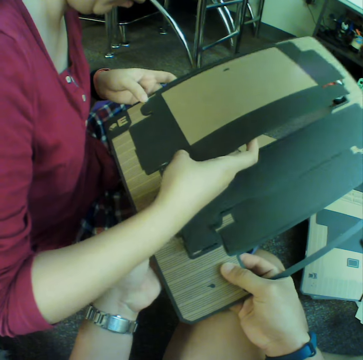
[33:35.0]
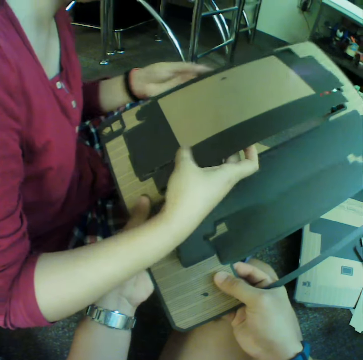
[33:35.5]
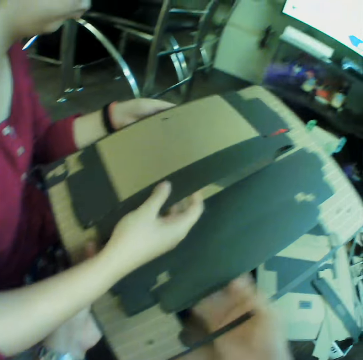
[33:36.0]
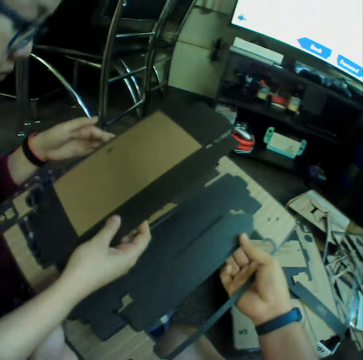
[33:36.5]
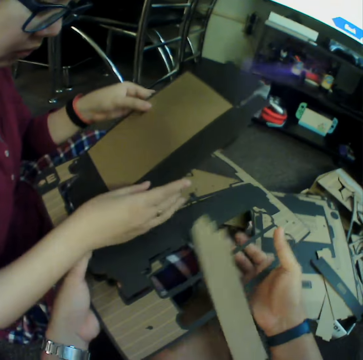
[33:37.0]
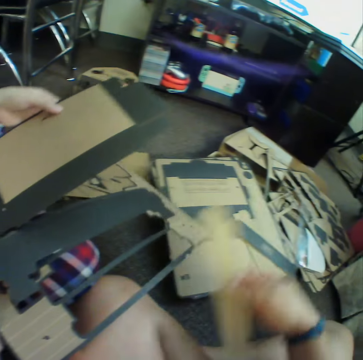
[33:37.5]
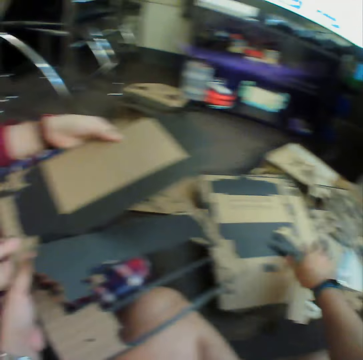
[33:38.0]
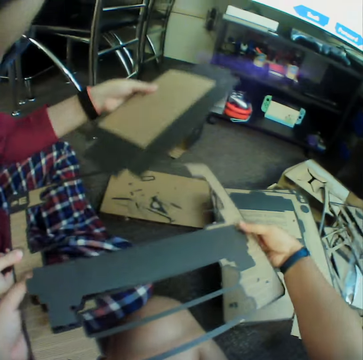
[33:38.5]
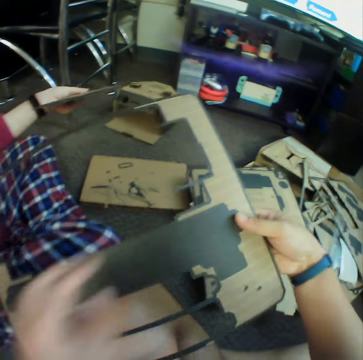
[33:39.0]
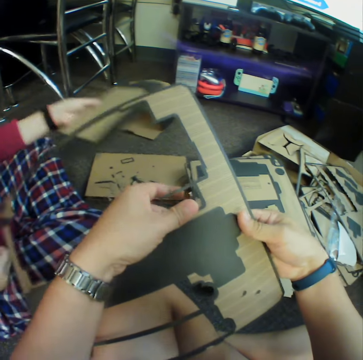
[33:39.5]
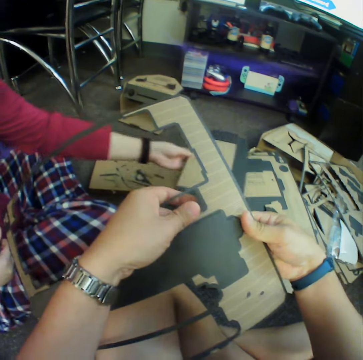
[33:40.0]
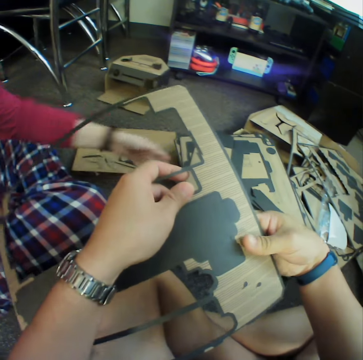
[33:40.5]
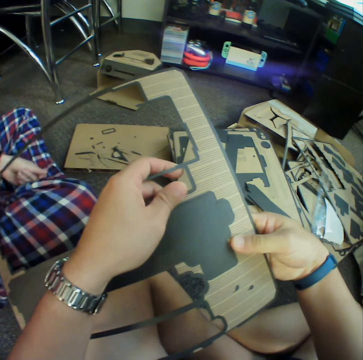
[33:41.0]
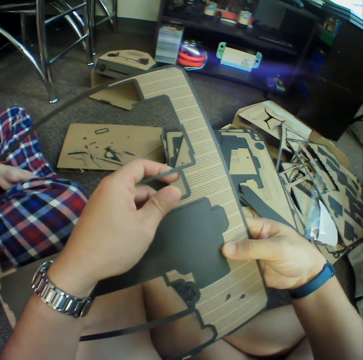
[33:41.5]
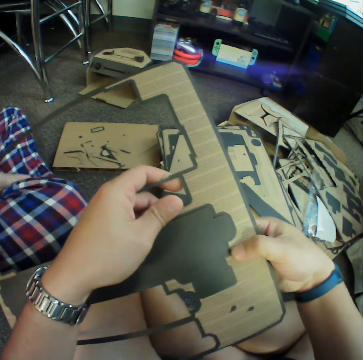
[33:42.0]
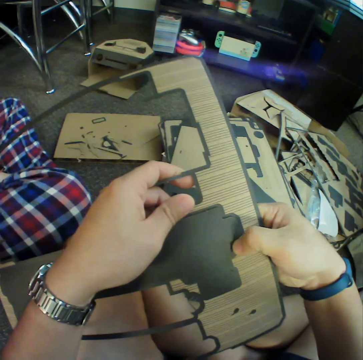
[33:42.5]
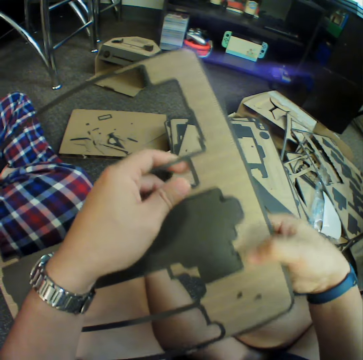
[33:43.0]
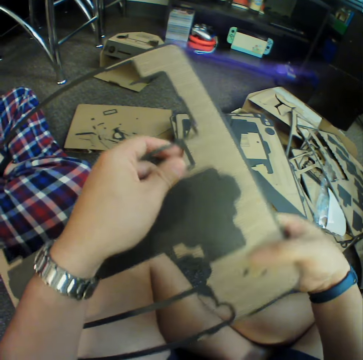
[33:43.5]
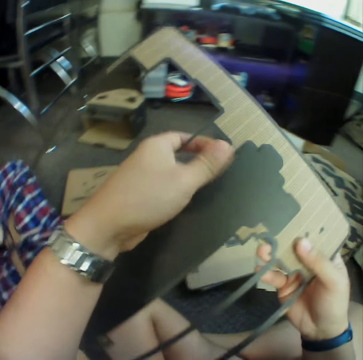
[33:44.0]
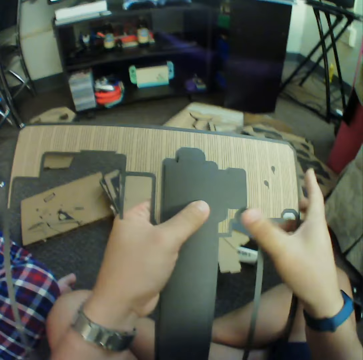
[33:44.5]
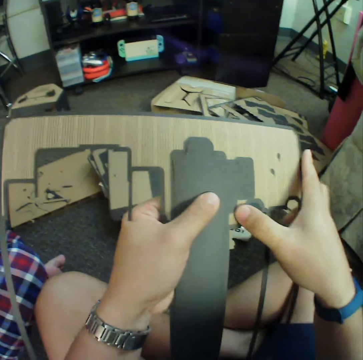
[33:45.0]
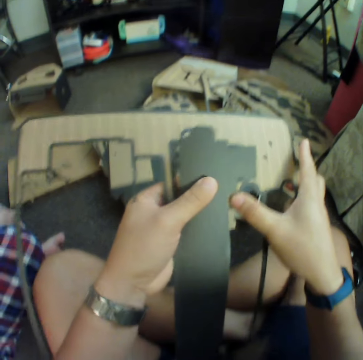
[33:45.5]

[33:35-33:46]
The camera wearer picks up a craft material. They put down the craft material. They hold the craft material with hands. A woman puts down the craft material.

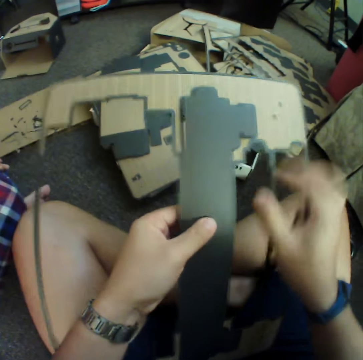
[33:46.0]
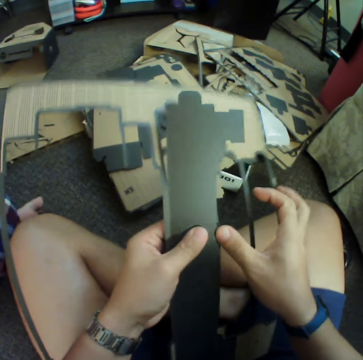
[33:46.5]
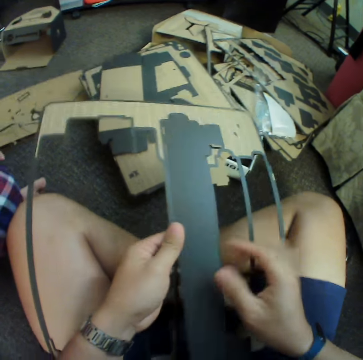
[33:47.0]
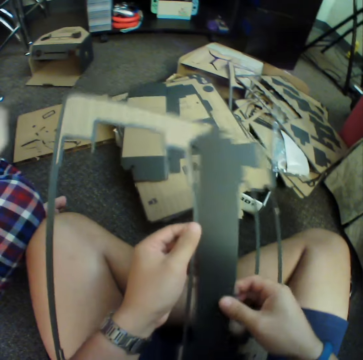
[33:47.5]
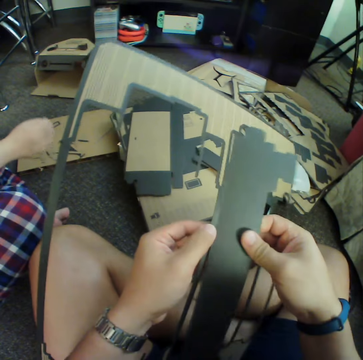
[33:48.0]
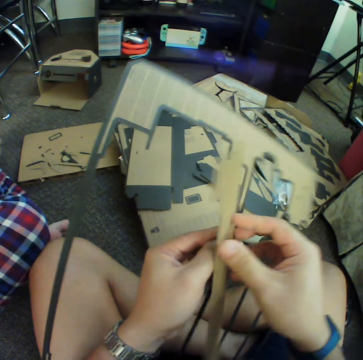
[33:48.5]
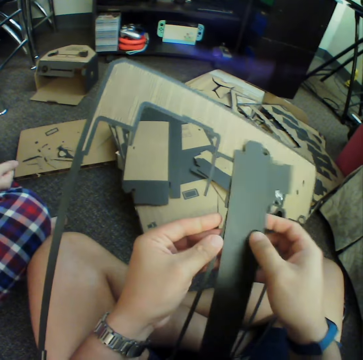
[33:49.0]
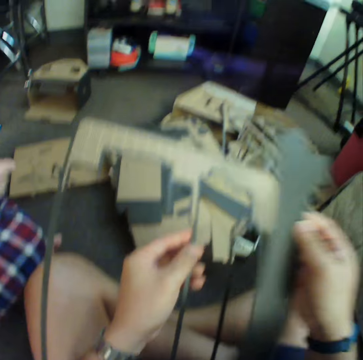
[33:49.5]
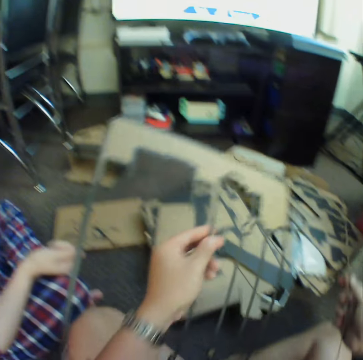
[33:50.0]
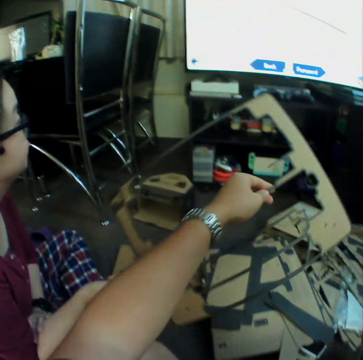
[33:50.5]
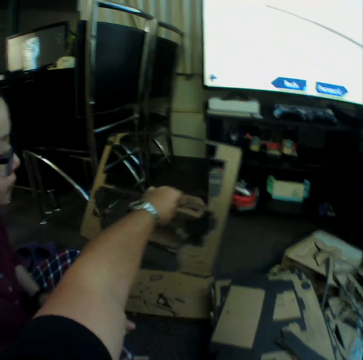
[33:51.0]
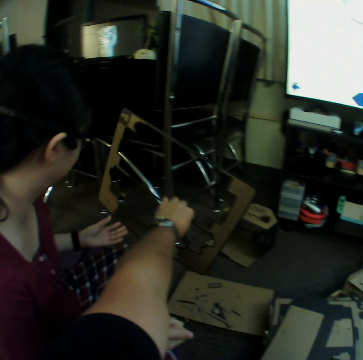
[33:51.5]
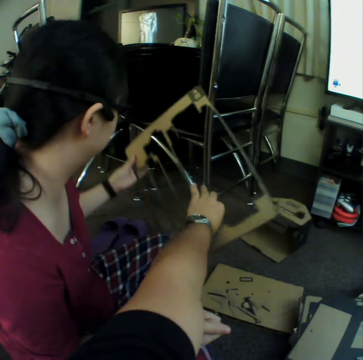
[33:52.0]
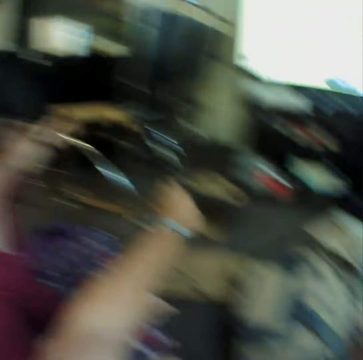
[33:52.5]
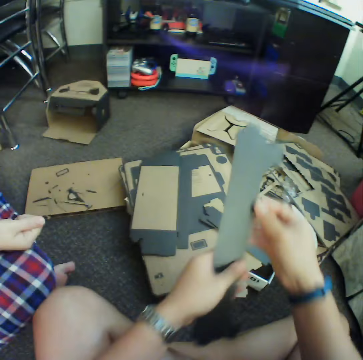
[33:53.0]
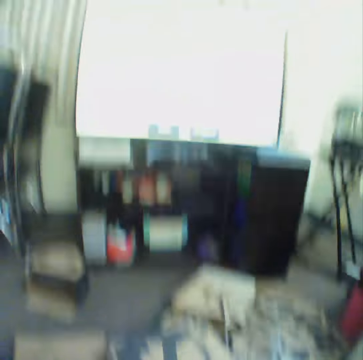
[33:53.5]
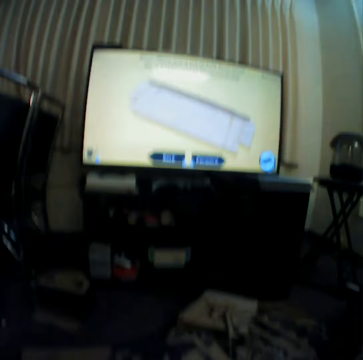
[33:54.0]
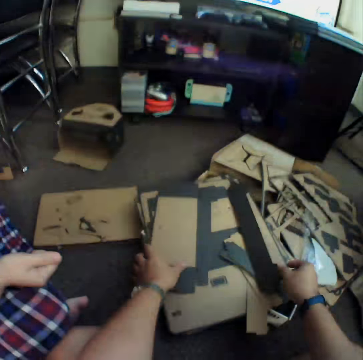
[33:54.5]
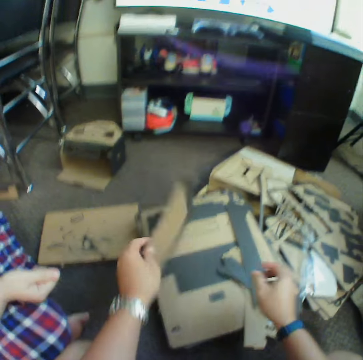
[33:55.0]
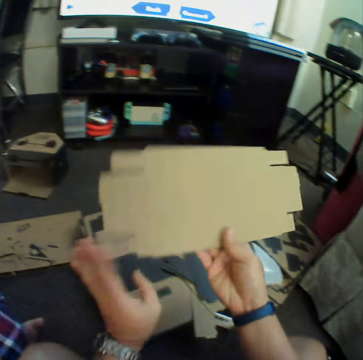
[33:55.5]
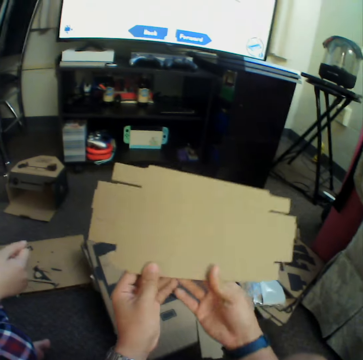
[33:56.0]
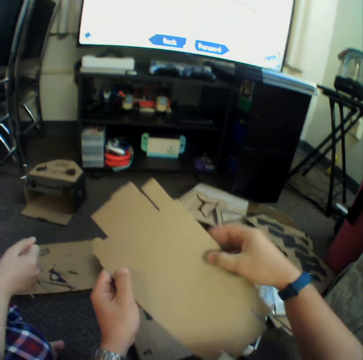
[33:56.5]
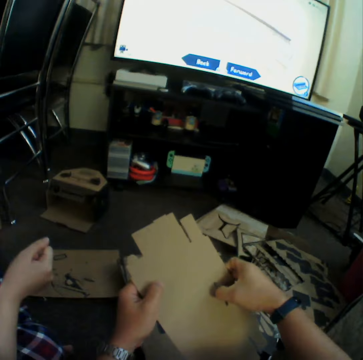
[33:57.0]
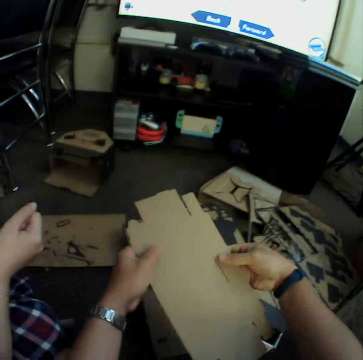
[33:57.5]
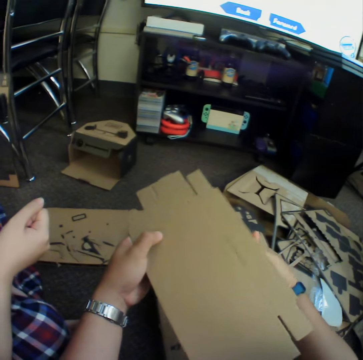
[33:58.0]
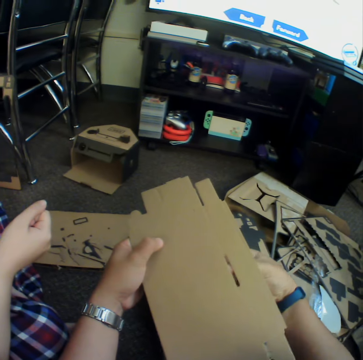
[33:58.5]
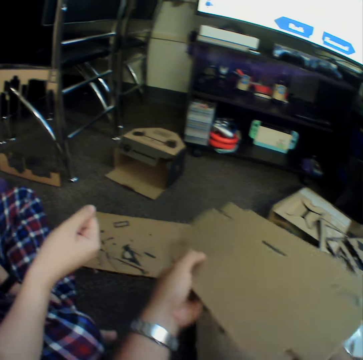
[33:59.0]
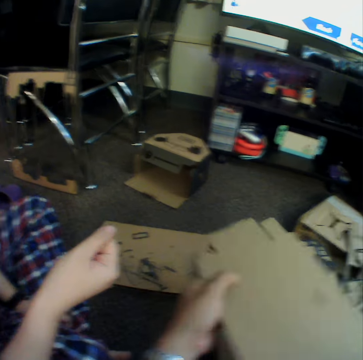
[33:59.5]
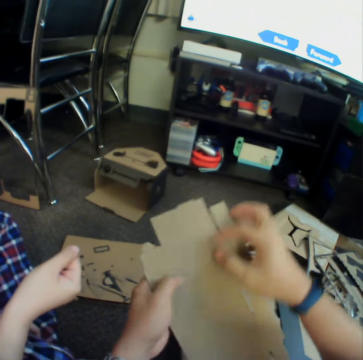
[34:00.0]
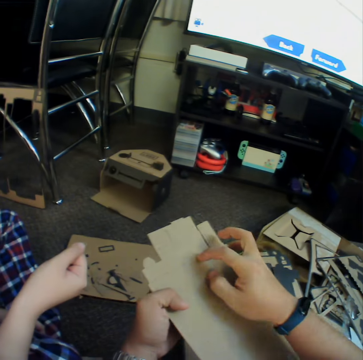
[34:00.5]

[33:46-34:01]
The camera wearer turns the craft material. A woman takes the craft material from the camera wearer. The camera wearer puts down the craft material. They pick up the craft material. They press the craft material.

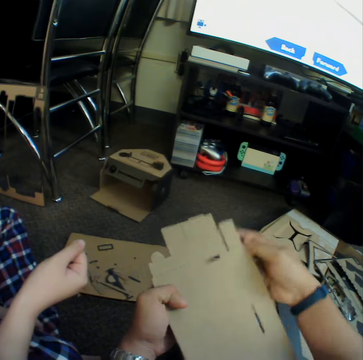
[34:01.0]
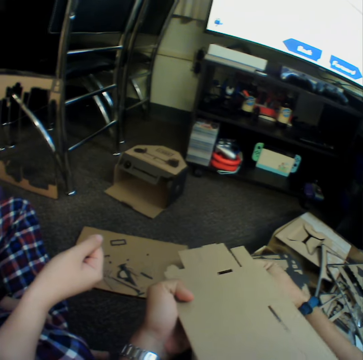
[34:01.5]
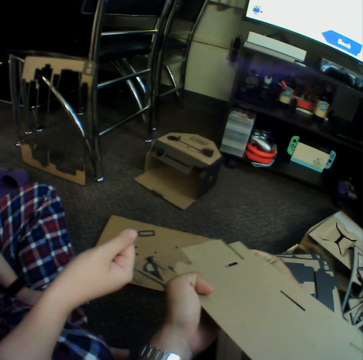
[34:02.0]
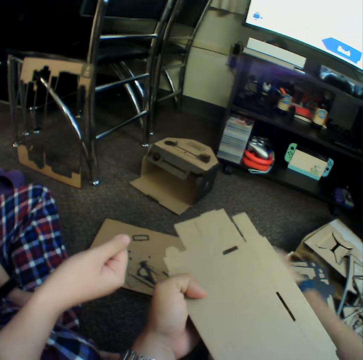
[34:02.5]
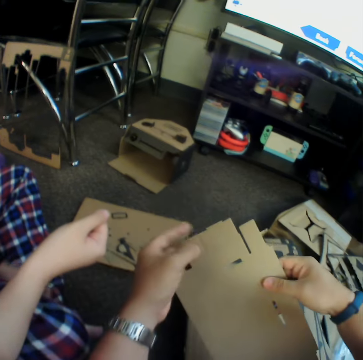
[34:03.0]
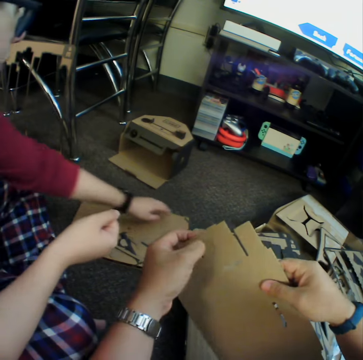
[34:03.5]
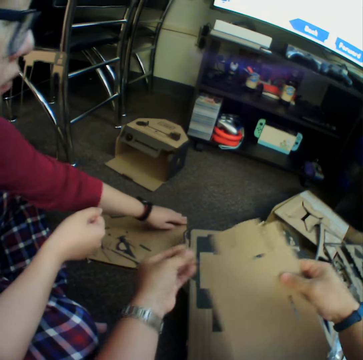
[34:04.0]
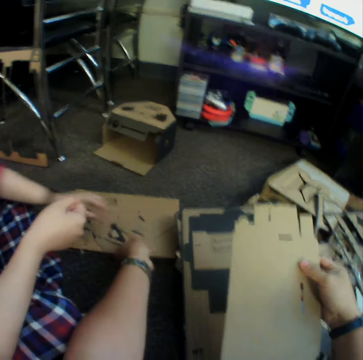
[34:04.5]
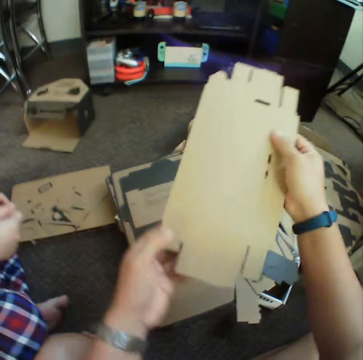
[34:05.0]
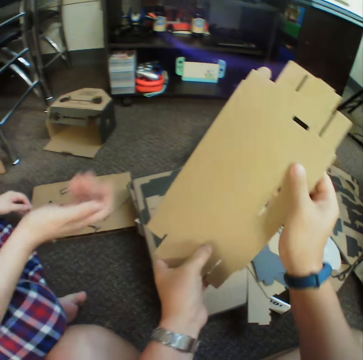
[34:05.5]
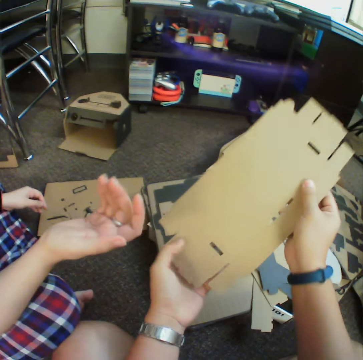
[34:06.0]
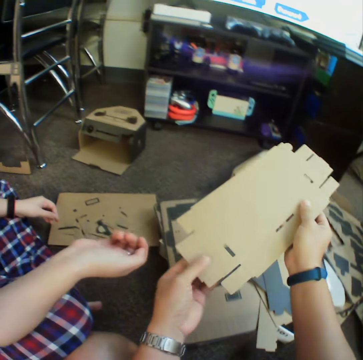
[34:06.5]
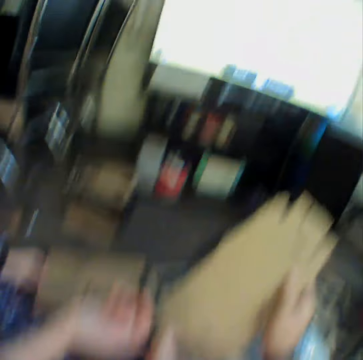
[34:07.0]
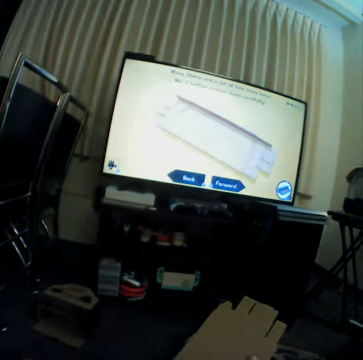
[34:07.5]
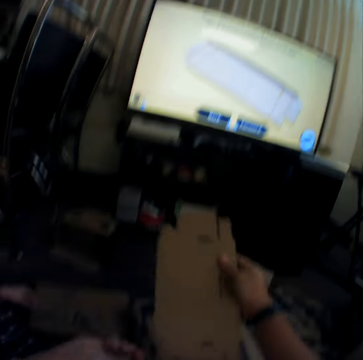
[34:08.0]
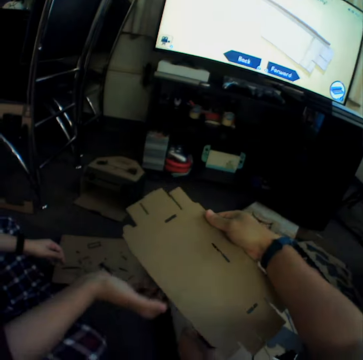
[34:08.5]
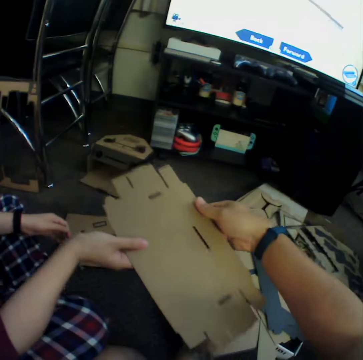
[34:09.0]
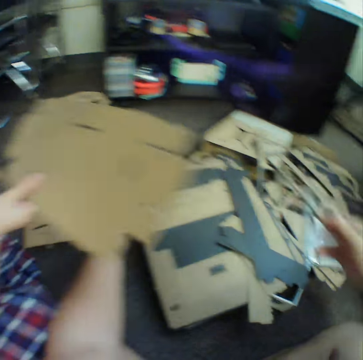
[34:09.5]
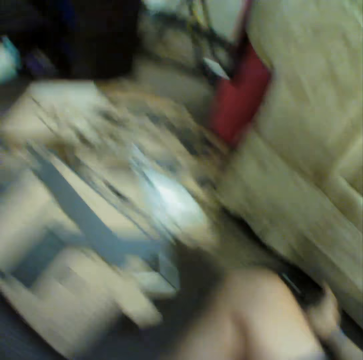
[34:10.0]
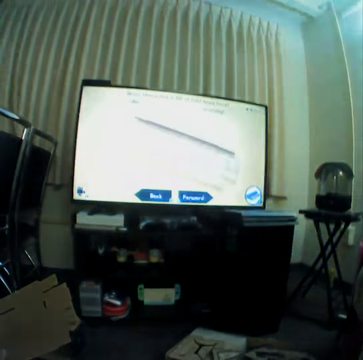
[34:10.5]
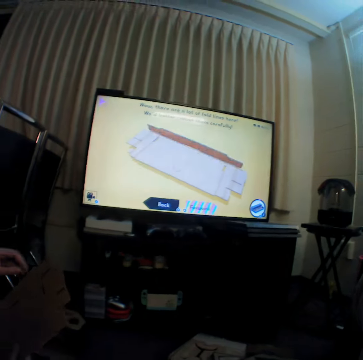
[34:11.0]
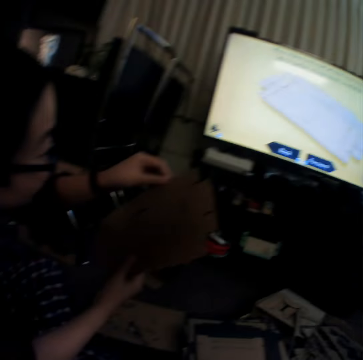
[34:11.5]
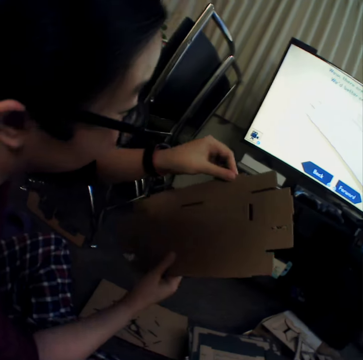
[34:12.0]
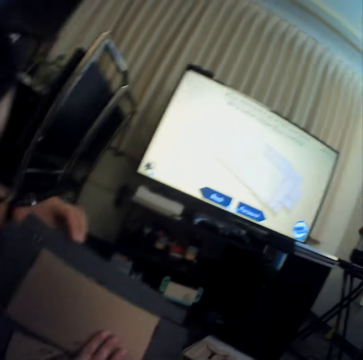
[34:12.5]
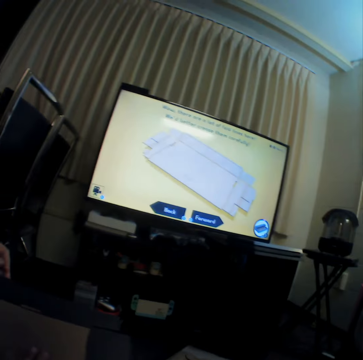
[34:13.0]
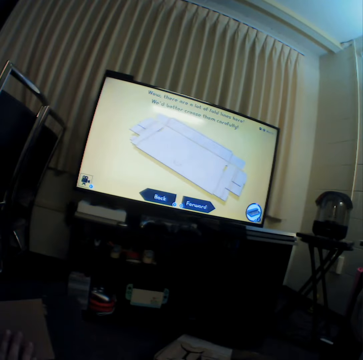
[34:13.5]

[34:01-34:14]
A woman touches a craft material on the floor. The camera wearer puts down a piece of the craft material. They give the woman the craft material. The woman holds the craft material with hands.
